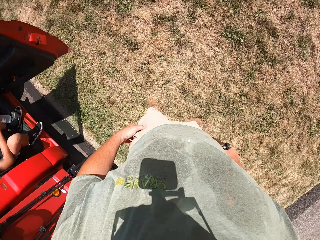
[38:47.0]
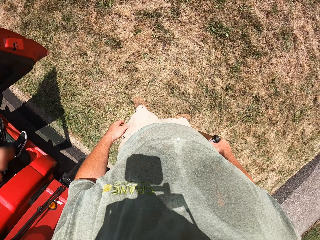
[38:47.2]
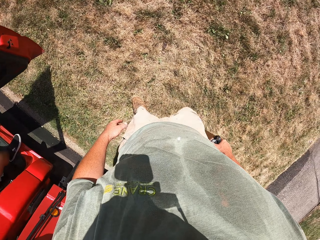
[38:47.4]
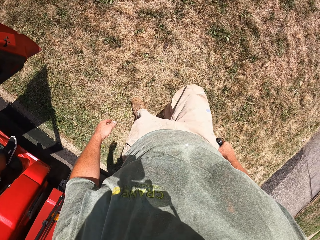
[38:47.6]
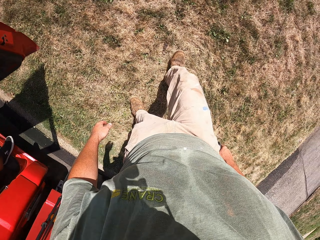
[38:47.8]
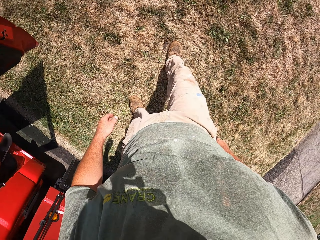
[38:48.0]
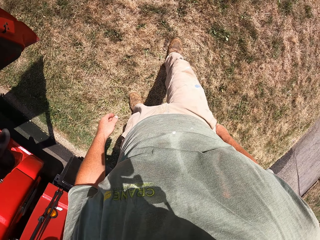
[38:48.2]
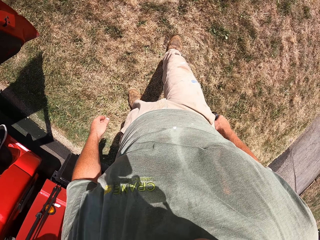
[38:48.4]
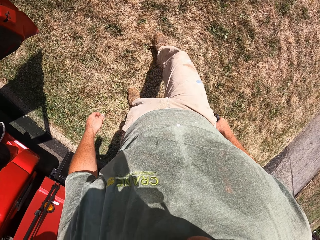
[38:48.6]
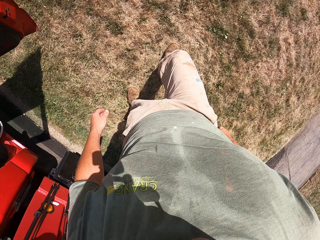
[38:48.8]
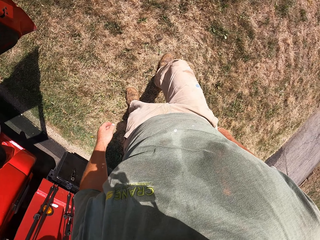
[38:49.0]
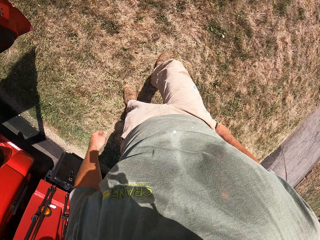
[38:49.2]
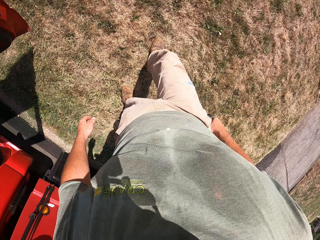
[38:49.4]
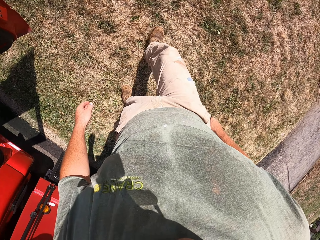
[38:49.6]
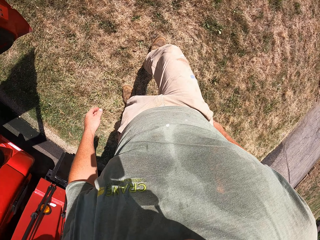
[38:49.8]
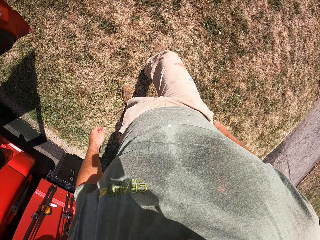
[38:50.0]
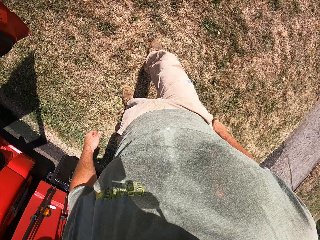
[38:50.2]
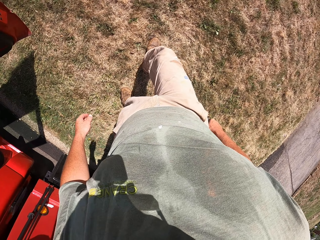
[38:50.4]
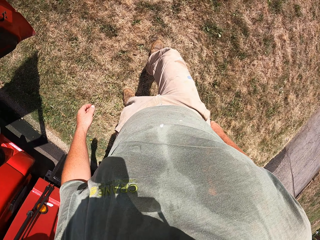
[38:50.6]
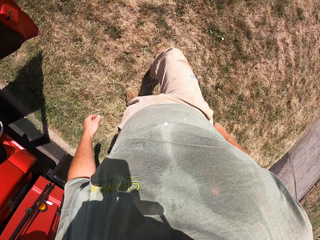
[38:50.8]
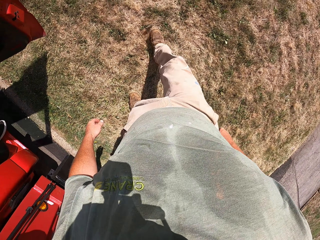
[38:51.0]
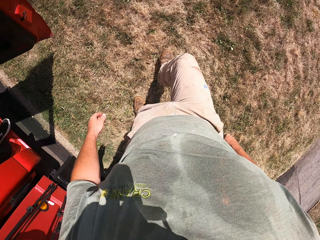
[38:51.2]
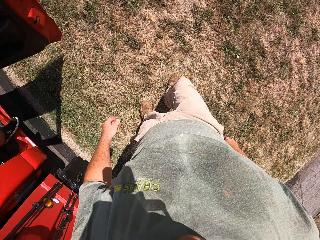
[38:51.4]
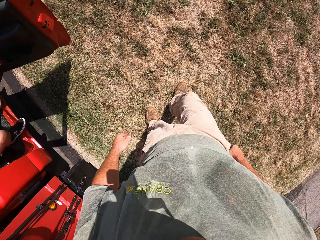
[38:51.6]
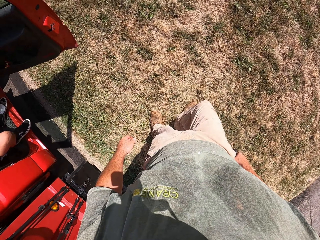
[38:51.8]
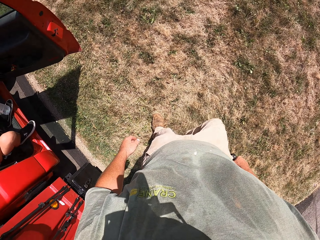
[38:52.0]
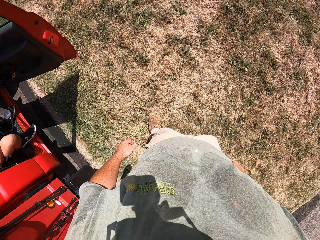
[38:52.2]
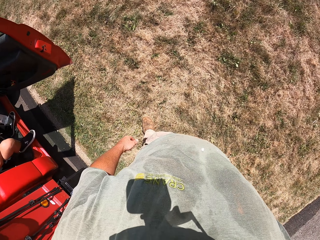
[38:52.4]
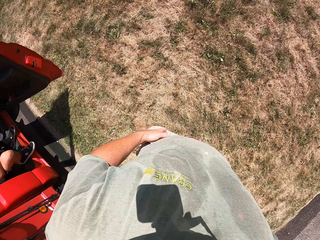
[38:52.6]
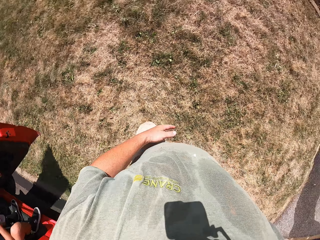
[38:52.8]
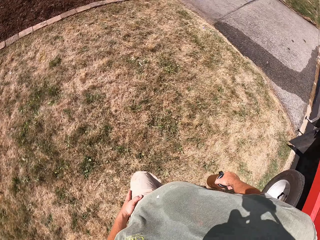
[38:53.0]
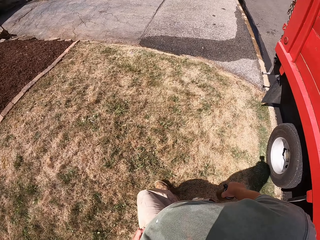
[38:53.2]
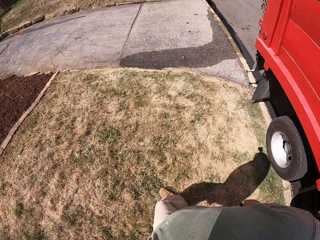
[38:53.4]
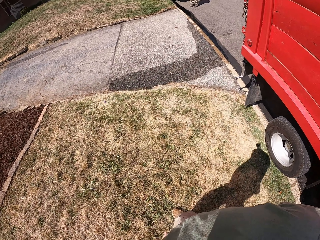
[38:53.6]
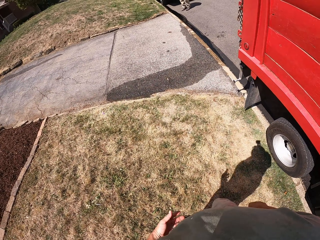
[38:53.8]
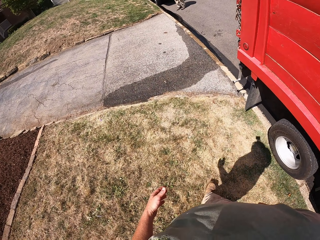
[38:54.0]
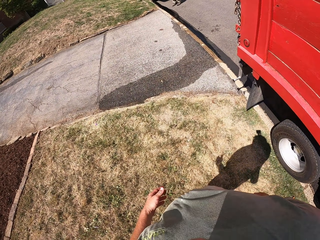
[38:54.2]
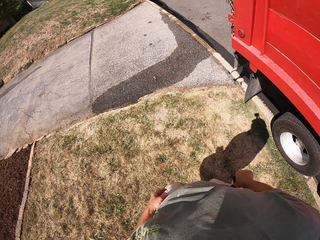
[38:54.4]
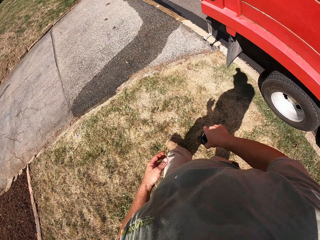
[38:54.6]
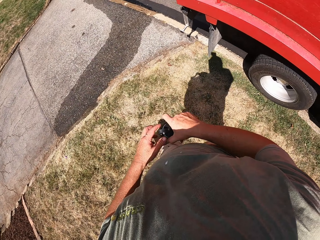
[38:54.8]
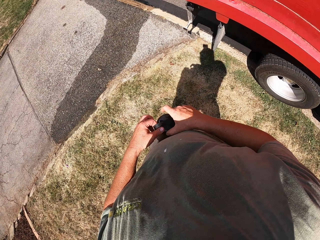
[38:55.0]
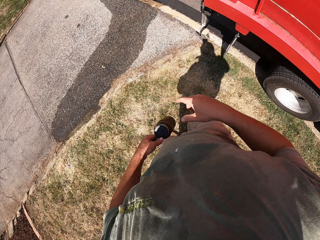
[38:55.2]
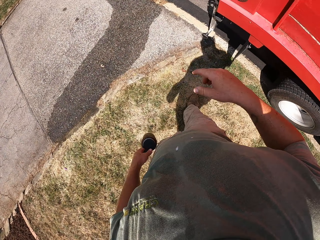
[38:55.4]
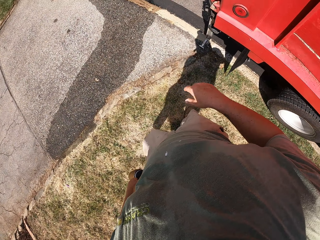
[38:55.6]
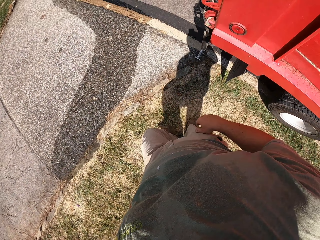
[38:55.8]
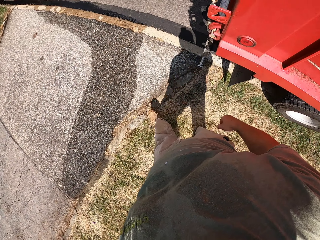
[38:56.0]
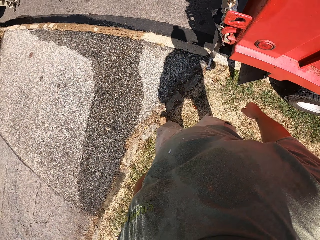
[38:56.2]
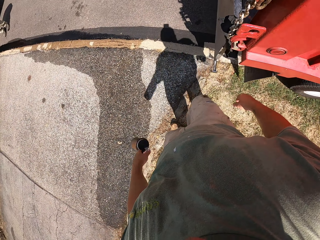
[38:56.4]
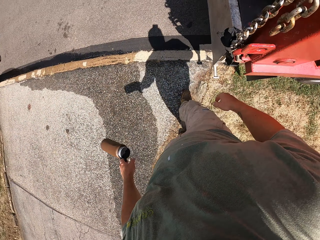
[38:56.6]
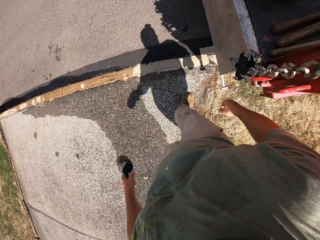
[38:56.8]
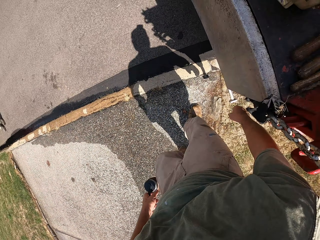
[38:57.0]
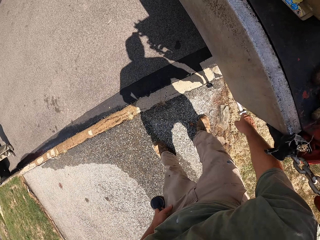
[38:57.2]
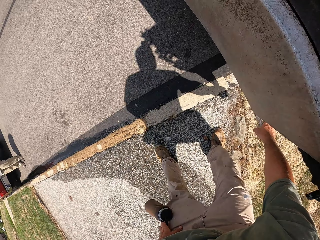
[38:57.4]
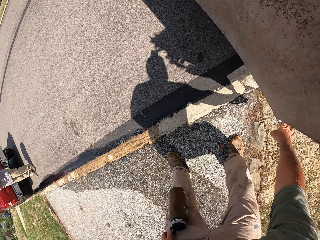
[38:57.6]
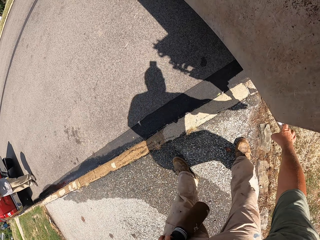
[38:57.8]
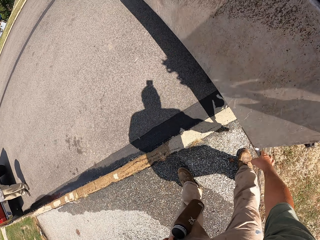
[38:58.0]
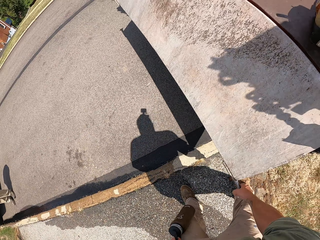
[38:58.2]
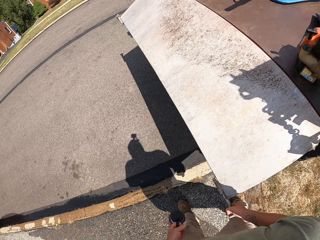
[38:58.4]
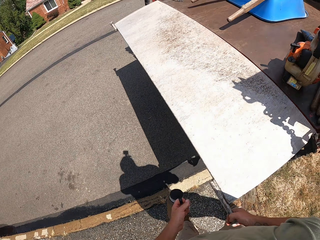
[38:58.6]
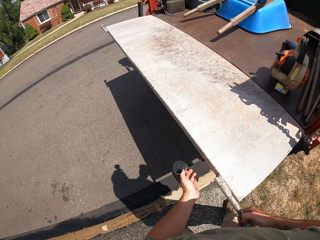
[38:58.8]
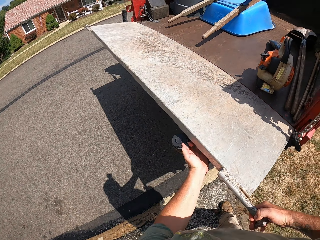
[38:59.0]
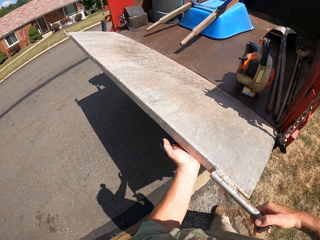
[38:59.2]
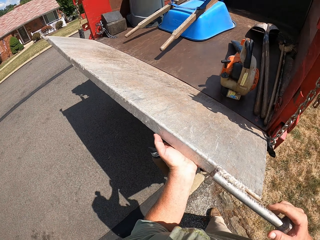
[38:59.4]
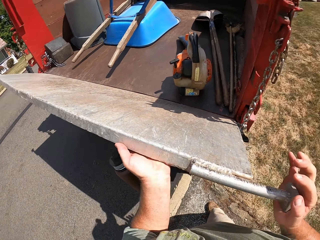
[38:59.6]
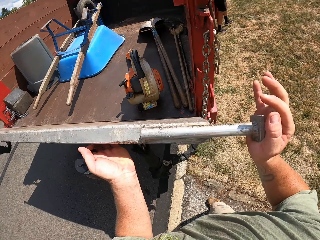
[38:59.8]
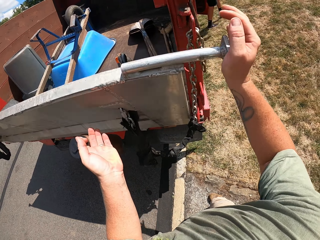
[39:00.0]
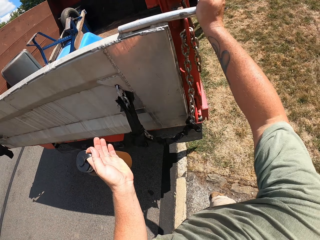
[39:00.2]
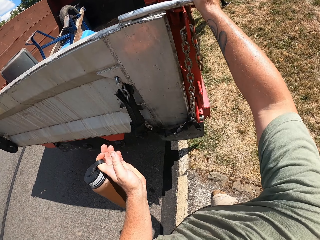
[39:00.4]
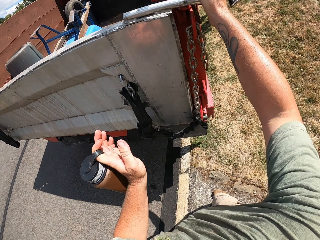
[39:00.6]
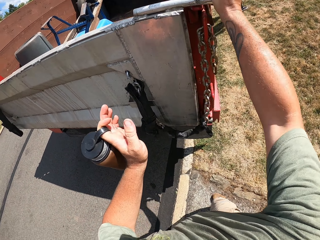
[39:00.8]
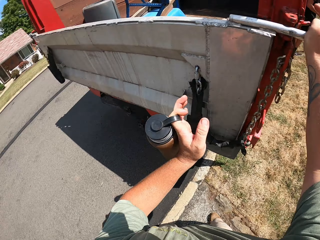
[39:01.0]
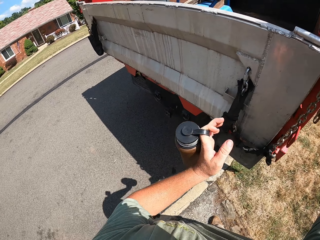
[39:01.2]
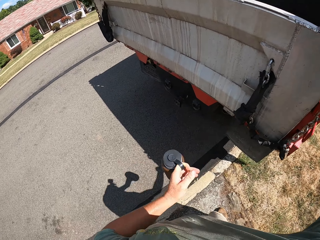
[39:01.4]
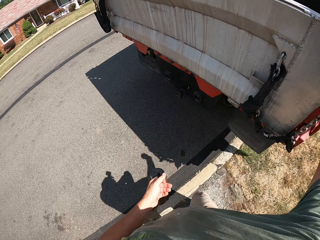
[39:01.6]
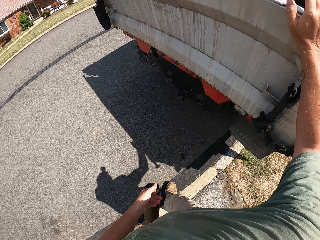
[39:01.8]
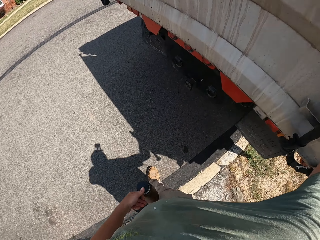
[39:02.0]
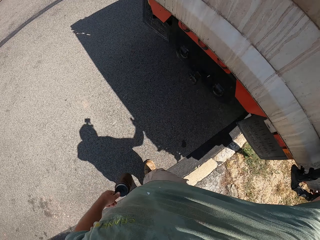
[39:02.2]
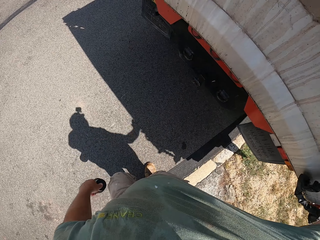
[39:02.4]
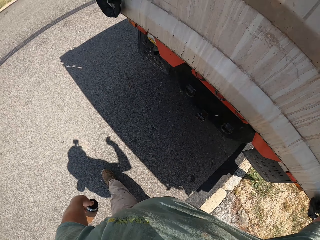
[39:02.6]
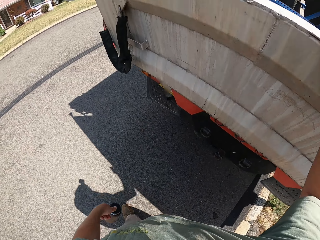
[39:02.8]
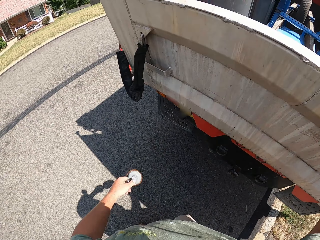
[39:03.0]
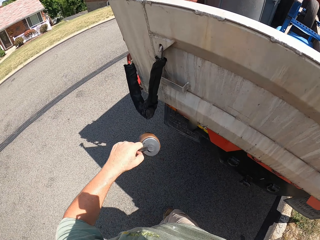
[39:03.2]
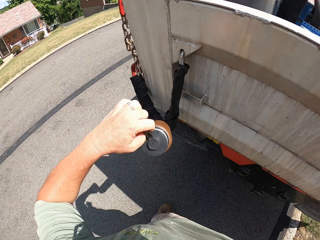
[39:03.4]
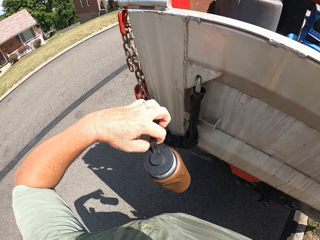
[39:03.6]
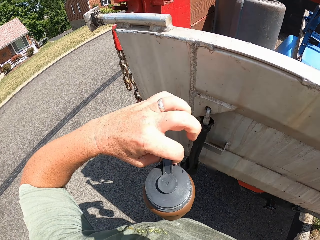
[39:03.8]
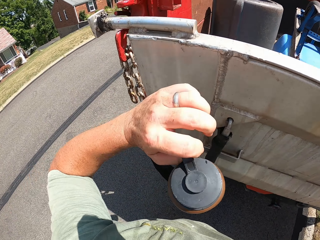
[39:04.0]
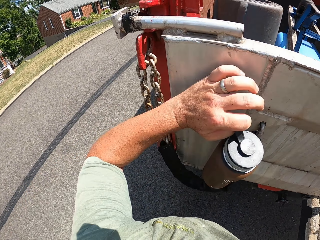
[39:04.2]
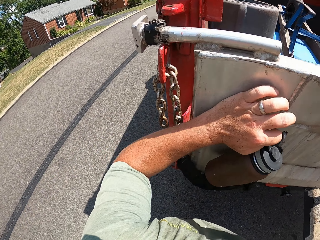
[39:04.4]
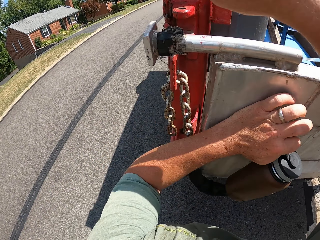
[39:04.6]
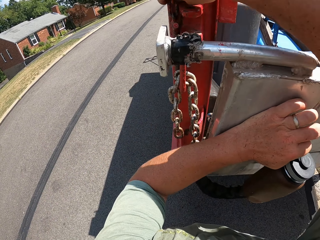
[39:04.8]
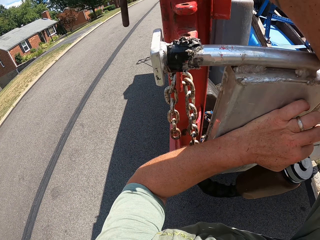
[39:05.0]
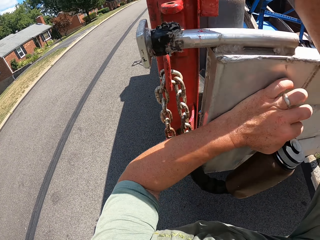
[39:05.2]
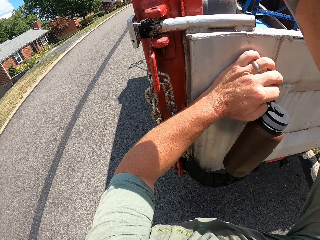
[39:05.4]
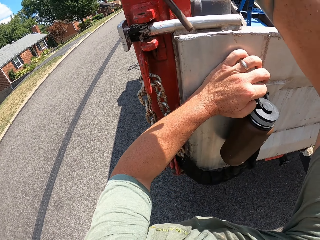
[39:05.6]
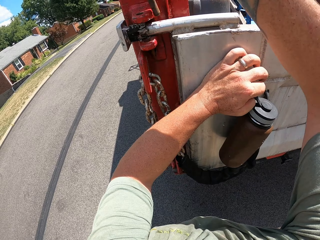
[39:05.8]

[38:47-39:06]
The camera wearer kicks off a stone from the ground. They close the truck back door.
